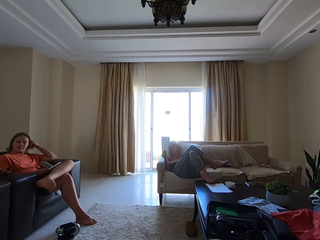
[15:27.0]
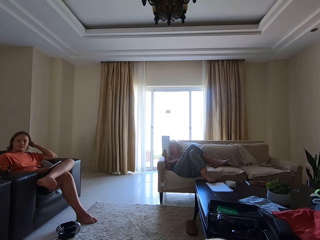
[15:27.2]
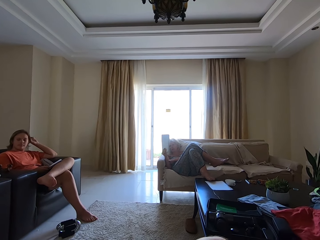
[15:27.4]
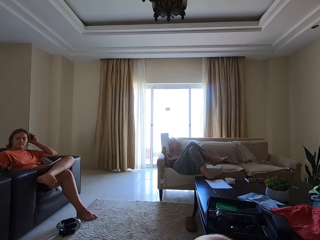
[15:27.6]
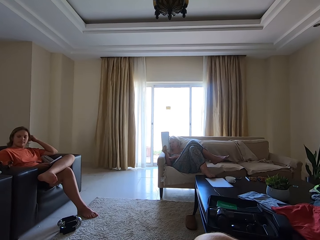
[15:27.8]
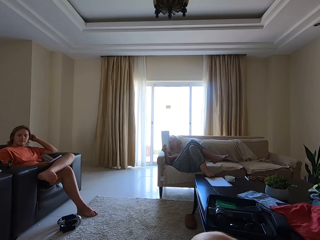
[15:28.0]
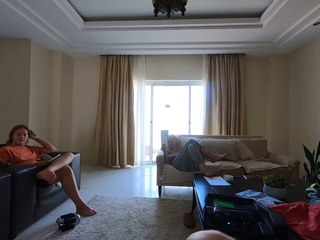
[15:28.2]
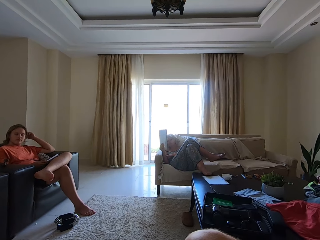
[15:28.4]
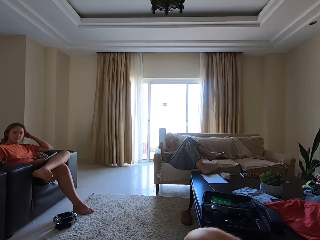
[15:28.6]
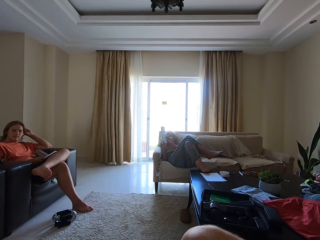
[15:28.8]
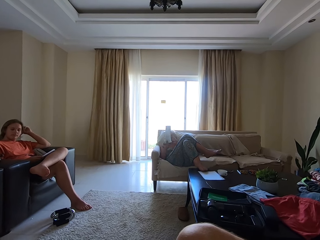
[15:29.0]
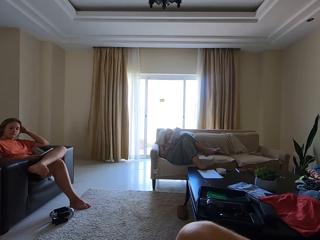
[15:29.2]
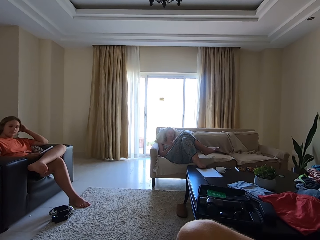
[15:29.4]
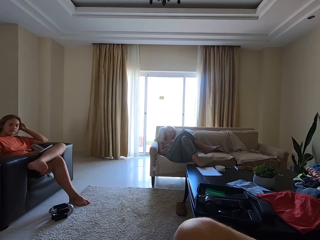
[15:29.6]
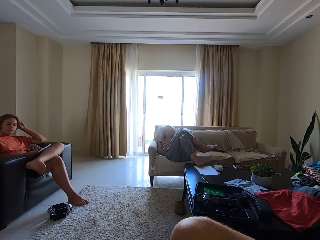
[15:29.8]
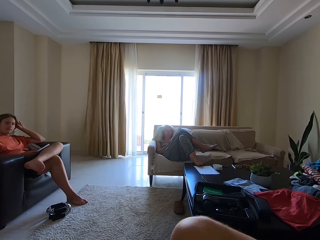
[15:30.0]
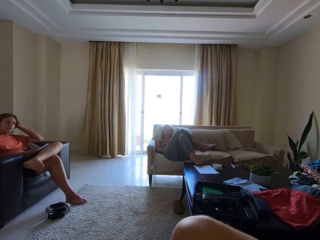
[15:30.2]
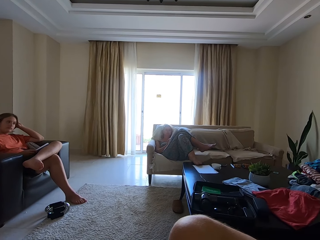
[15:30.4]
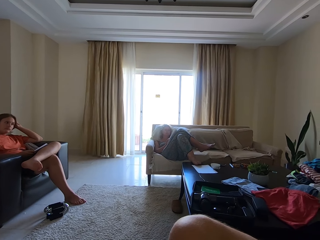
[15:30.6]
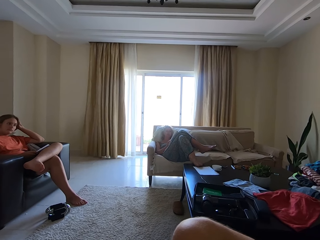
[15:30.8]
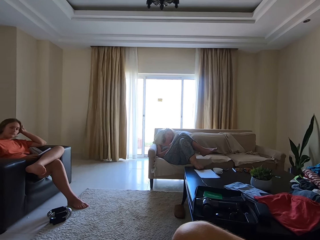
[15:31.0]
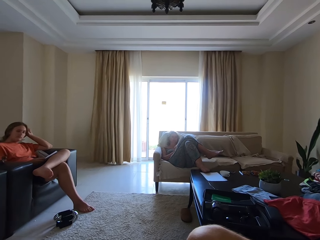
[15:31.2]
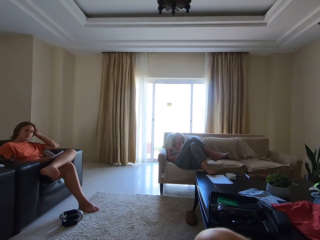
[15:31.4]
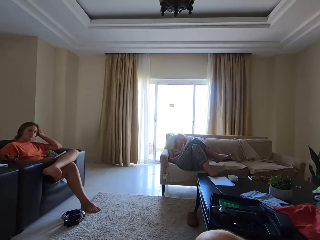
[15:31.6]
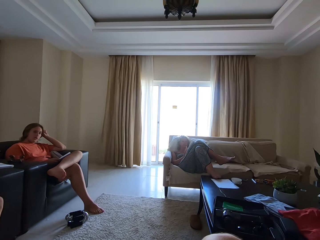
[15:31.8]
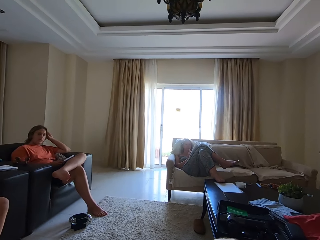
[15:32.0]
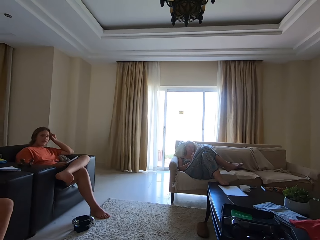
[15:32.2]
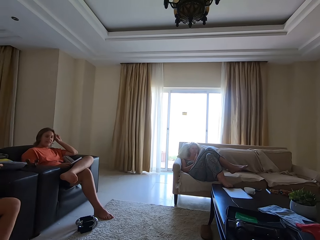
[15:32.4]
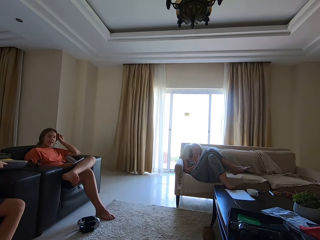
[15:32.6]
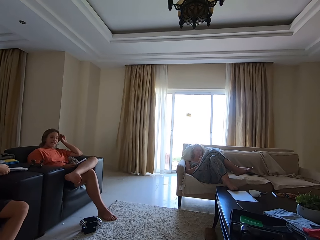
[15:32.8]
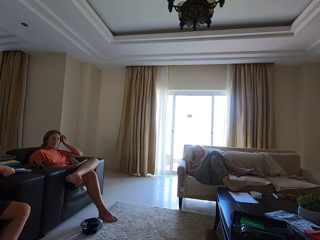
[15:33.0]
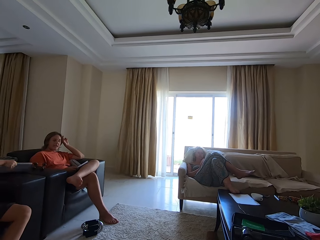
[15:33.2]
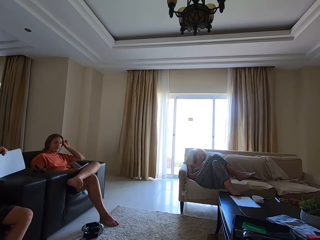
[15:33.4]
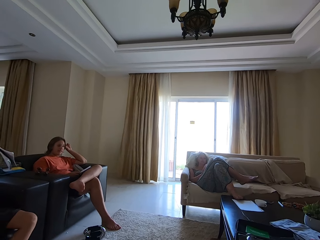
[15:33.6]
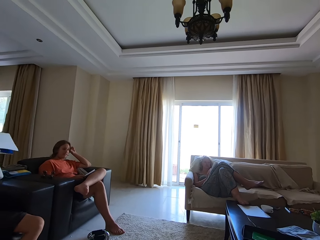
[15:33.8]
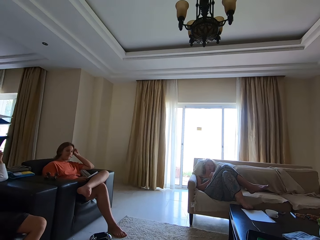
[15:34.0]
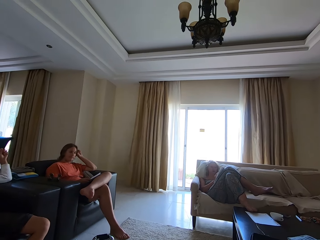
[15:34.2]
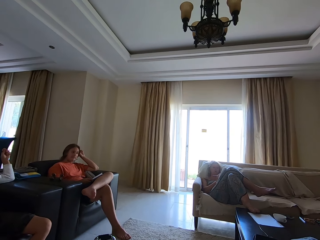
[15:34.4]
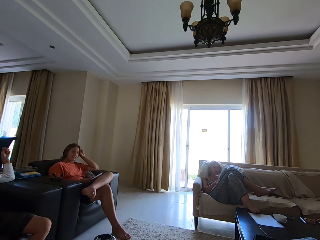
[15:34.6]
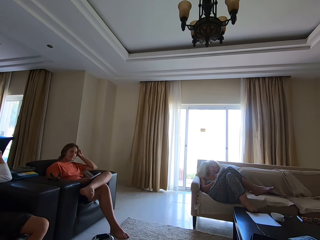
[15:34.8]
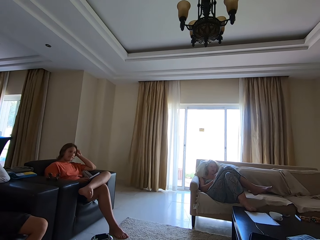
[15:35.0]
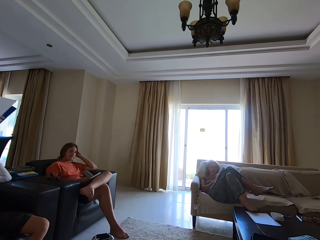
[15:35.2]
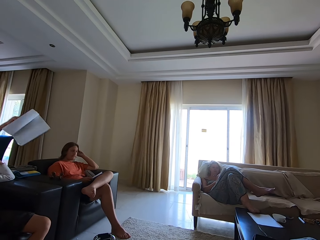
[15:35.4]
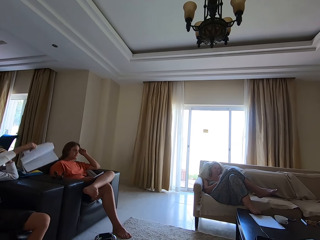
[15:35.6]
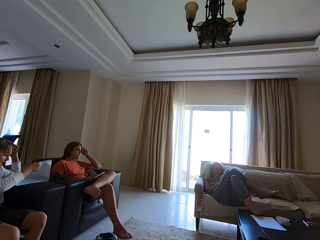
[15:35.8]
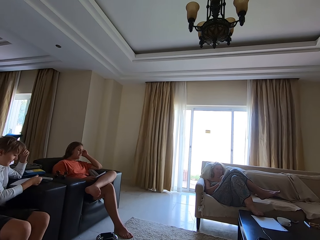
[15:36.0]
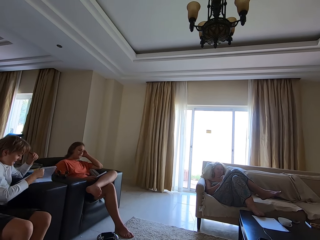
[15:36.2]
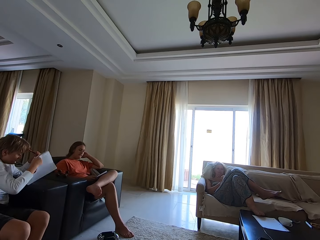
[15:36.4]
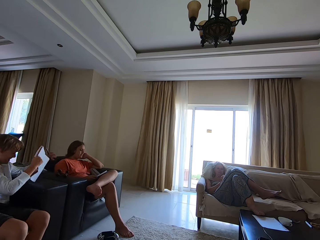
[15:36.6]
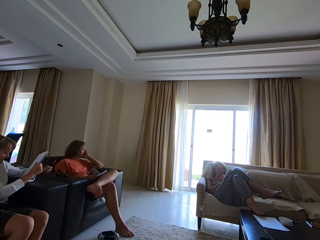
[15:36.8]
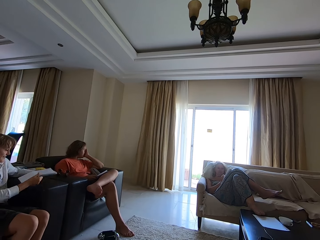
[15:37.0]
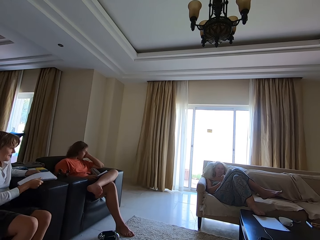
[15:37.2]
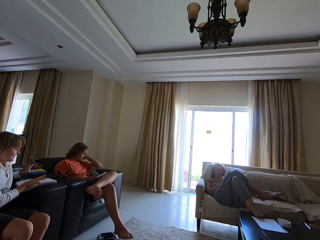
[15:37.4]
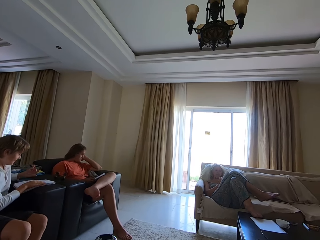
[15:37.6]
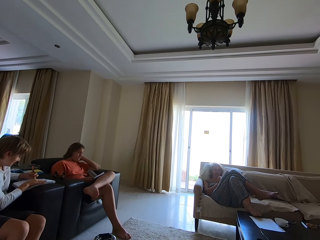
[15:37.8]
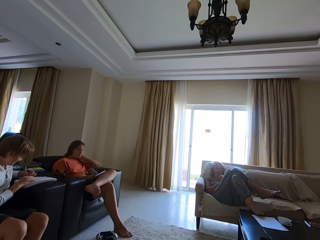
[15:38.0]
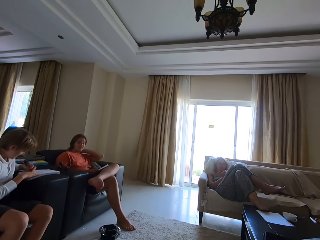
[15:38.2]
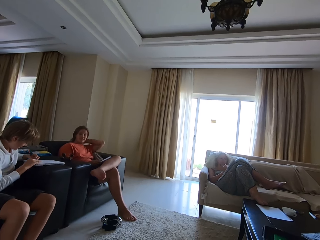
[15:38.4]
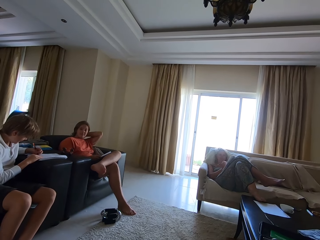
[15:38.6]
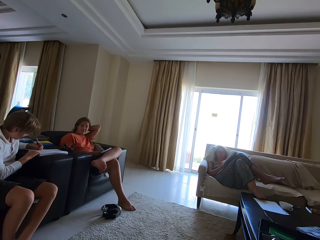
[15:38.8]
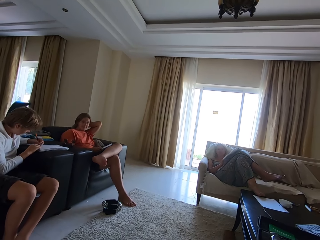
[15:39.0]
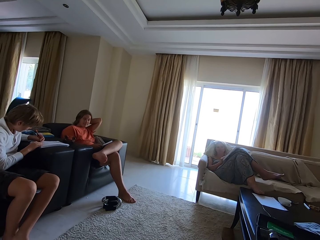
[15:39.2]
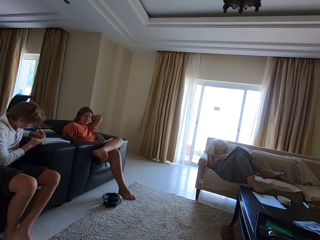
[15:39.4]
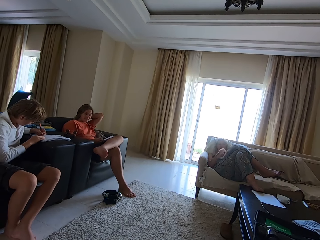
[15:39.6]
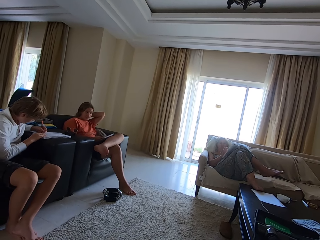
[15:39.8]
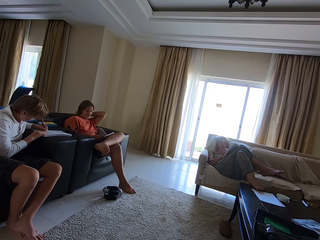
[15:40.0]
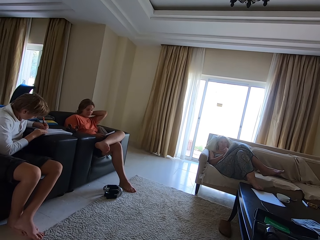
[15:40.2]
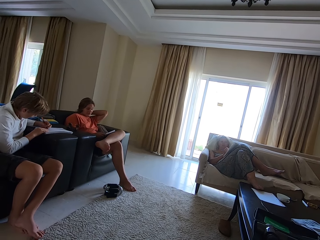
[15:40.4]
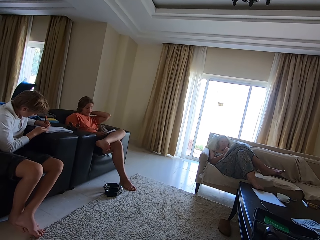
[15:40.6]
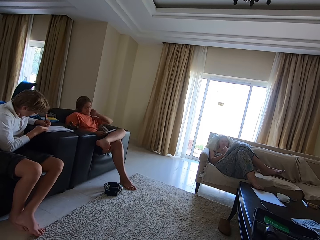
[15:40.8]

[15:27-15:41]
The woman holds the book with both hands and drops the book in her hands on her lap. A boy moves a book on a chair with his right hand, picks up the book from the chair with his right hand, and holds the book. The woman writes on the book with the pencil in her right hand. The boy drops the book in his right hand on the chair, picks up the book from the chair with his right hand, and drops the book in his right hand on the chair. The camera wearer interacts with the woman. Another boy touches his back with his left hand. The first boy moves the book on the chair with his right hand and writes on the book with a pencil in his left hand.

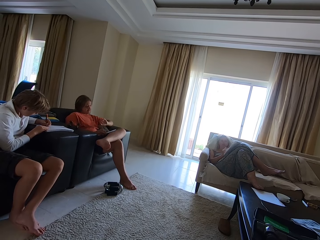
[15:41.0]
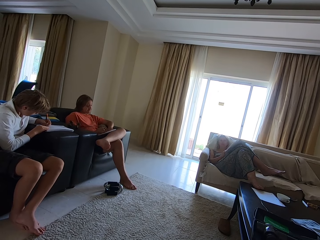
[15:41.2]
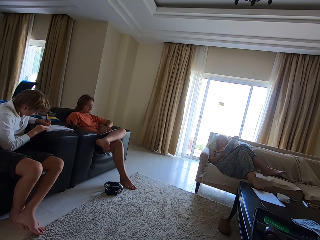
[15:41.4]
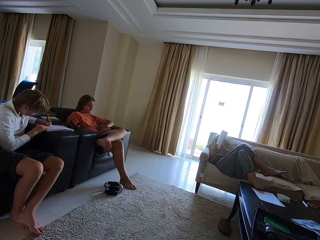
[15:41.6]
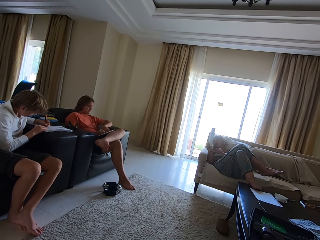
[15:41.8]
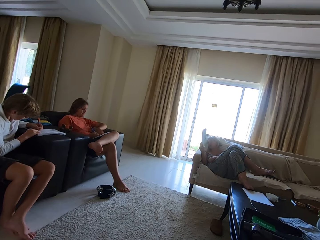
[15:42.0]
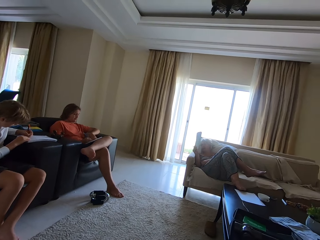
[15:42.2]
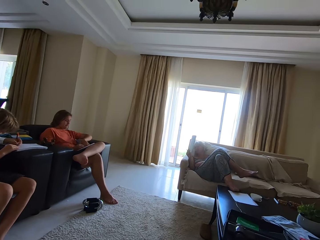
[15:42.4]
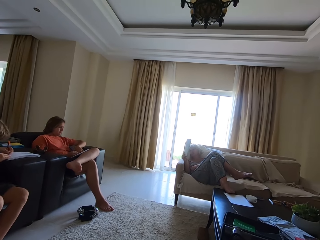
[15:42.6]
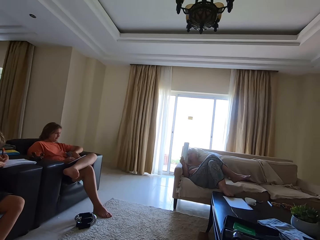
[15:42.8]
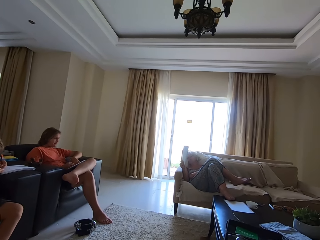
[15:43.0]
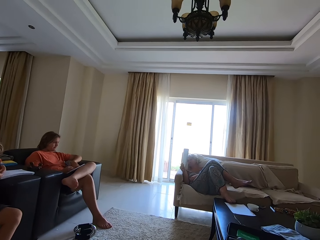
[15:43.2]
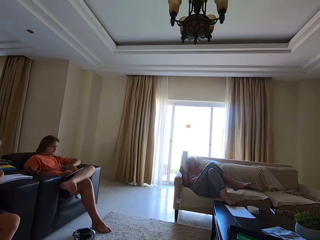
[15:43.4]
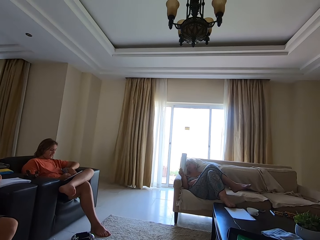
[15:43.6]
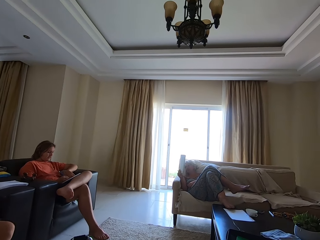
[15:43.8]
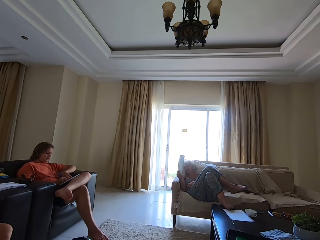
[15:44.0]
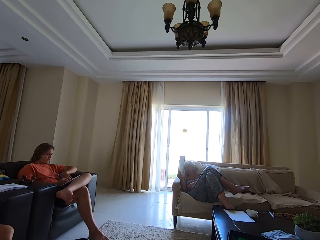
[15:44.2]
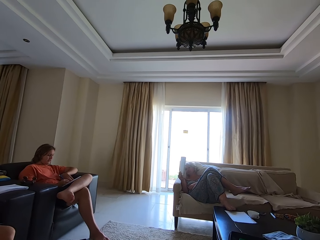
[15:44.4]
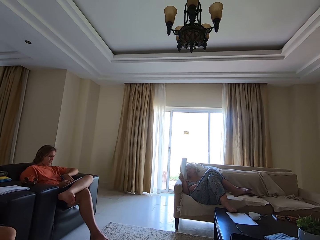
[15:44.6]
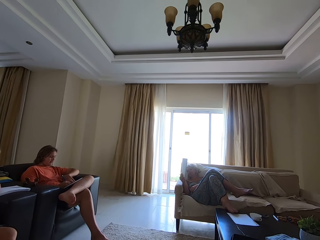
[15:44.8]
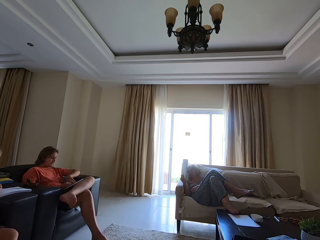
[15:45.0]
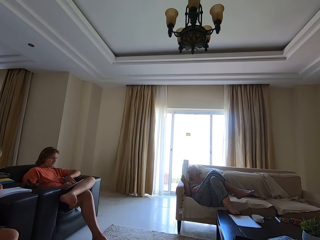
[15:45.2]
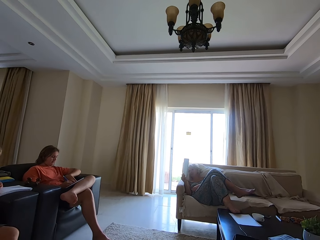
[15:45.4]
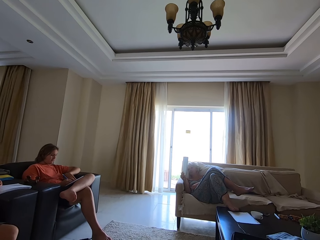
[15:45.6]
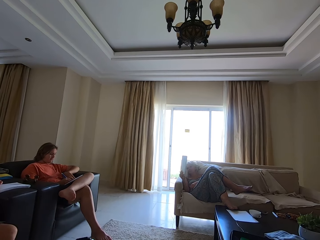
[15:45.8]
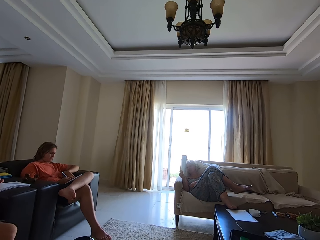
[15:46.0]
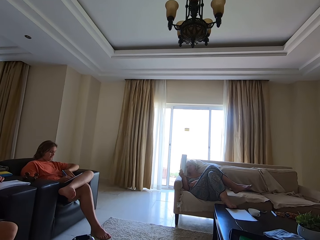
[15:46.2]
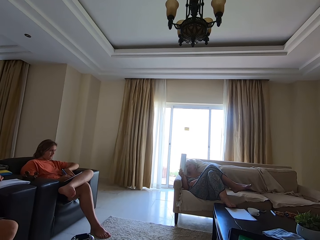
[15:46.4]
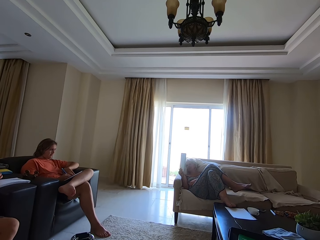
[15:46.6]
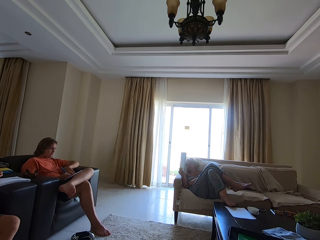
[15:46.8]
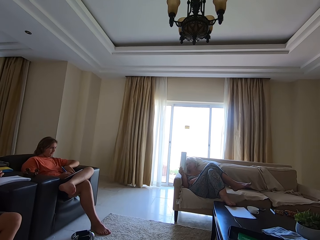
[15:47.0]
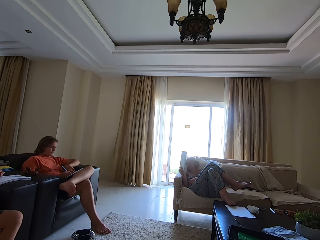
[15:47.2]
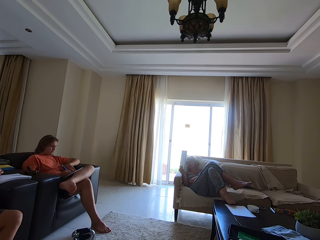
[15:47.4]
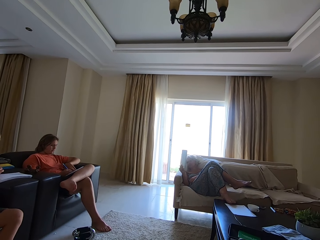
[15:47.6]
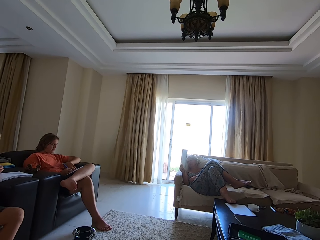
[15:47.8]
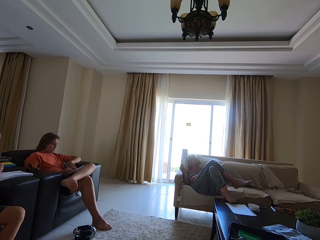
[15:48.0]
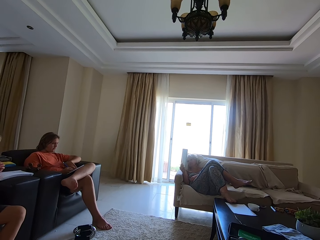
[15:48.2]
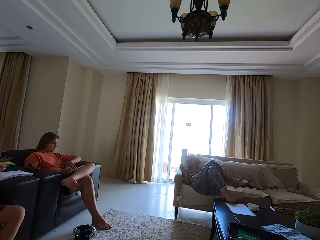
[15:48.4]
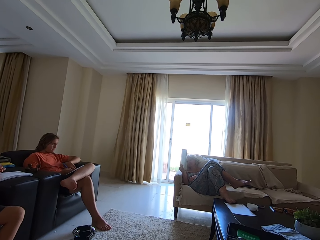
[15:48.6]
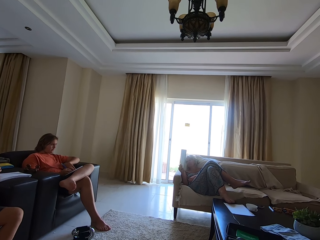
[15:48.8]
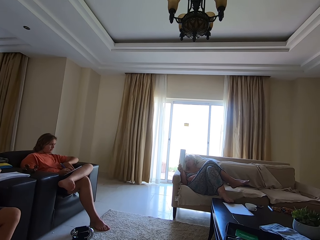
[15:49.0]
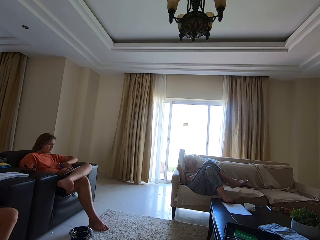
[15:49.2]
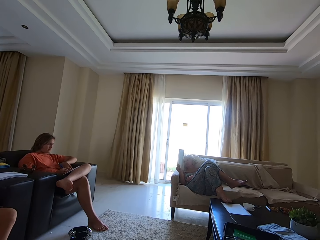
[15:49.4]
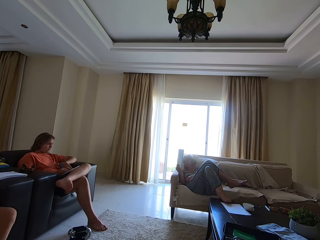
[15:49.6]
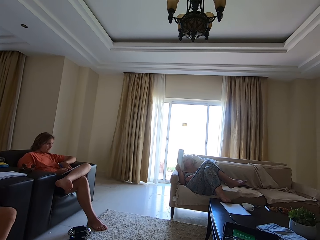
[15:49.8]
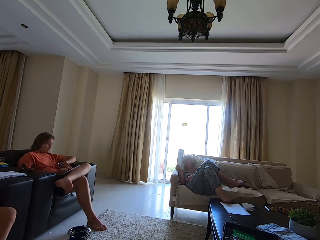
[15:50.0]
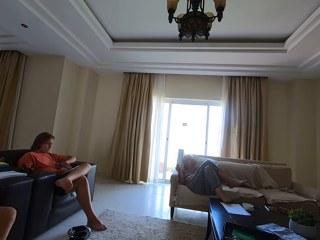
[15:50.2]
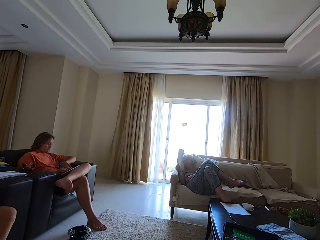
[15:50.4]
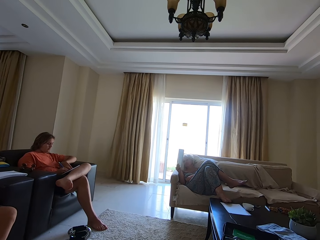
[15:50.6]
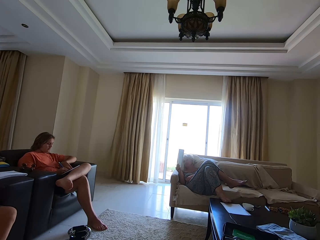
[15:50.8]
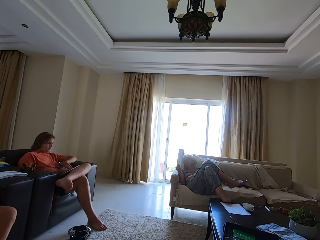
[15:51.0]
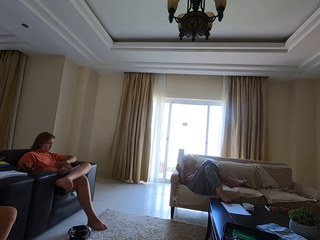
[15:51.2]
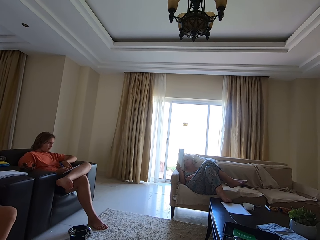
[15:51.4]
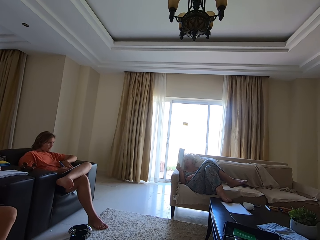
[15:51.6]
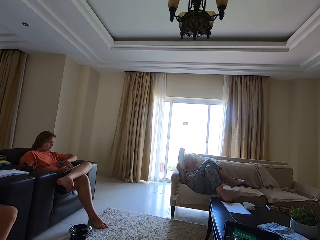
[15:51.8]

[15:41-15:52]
The boy places his left hand on his left leg. The woman picks up the book from her lap with her hands, interacts with the camera wearer, and holds the book with her right hand. Another person writes on a book with a pen.
